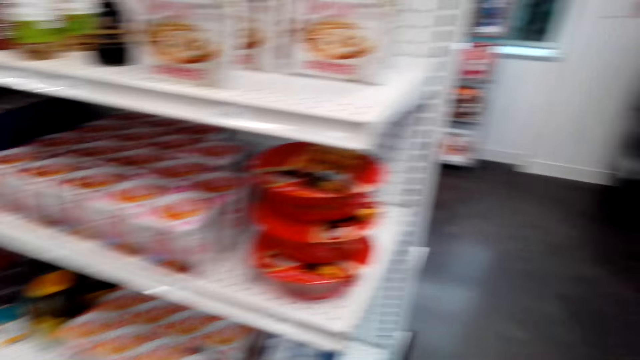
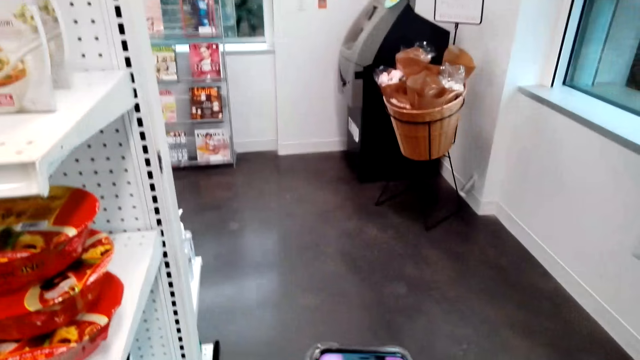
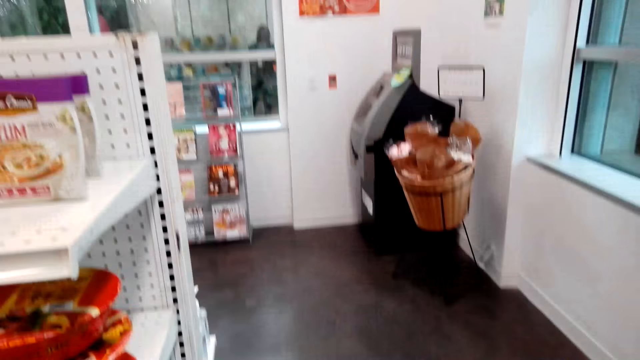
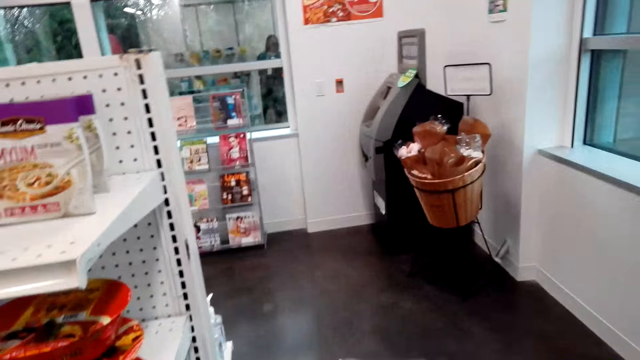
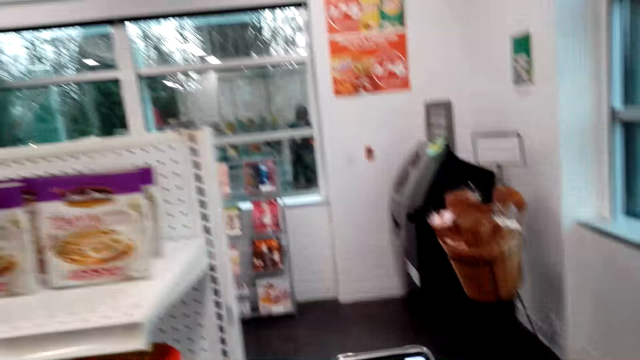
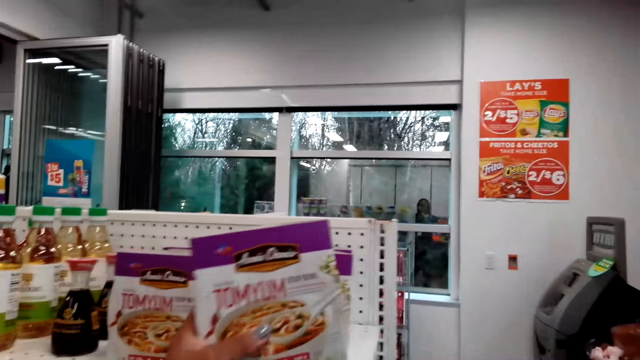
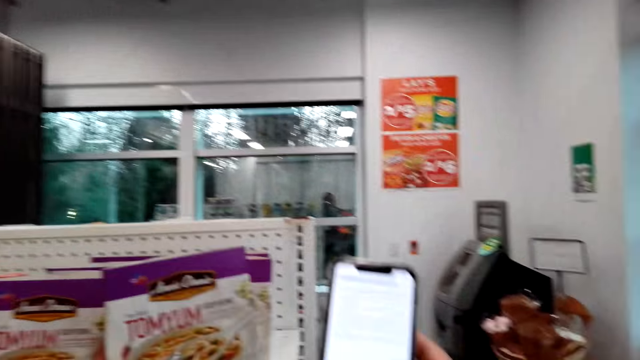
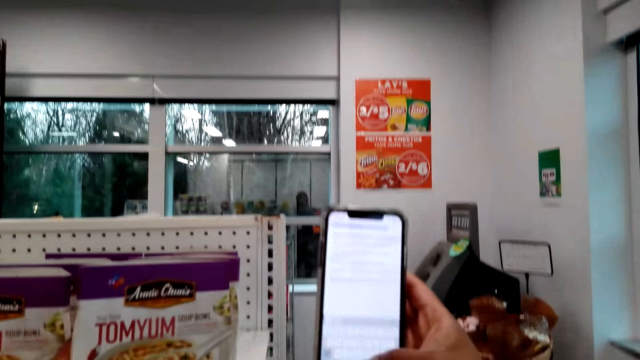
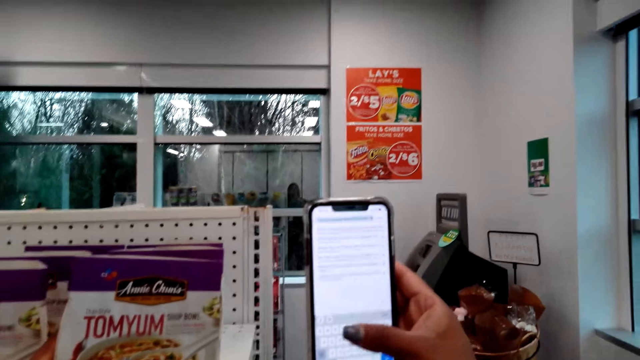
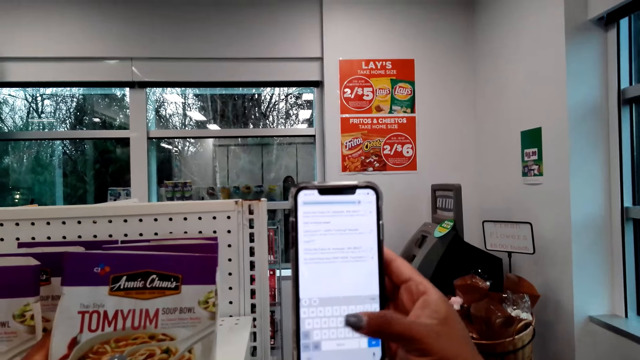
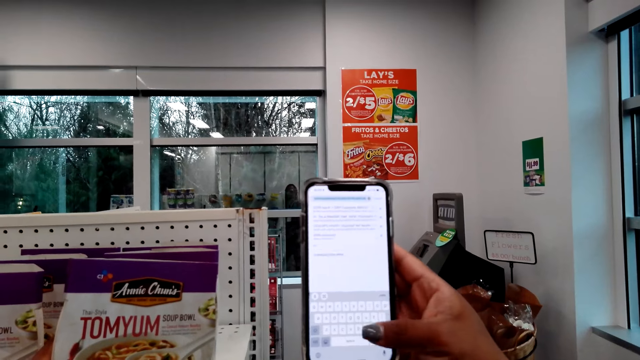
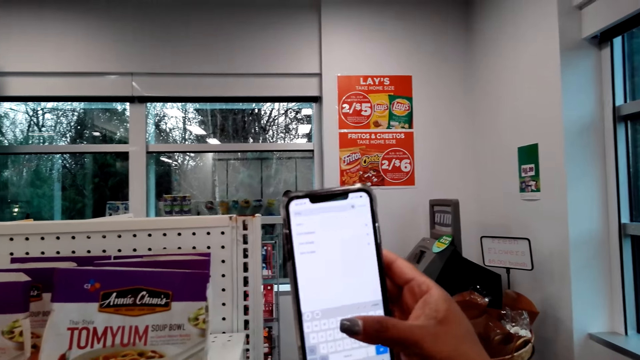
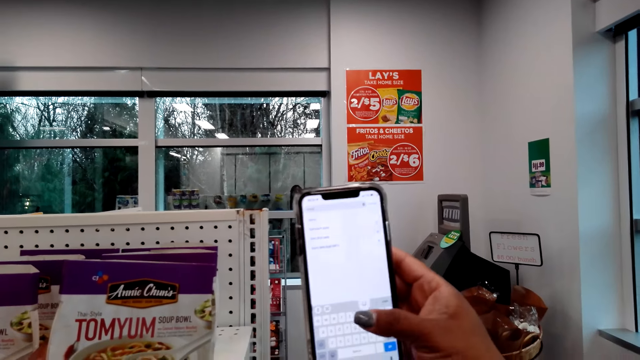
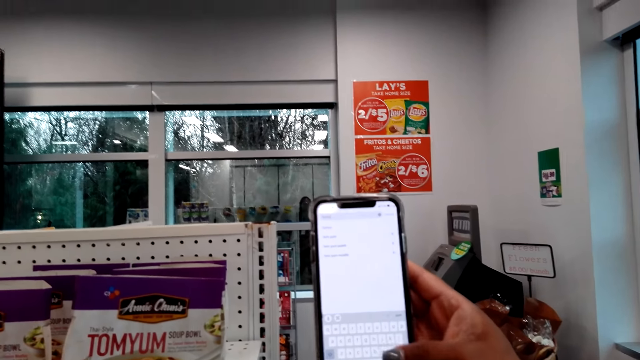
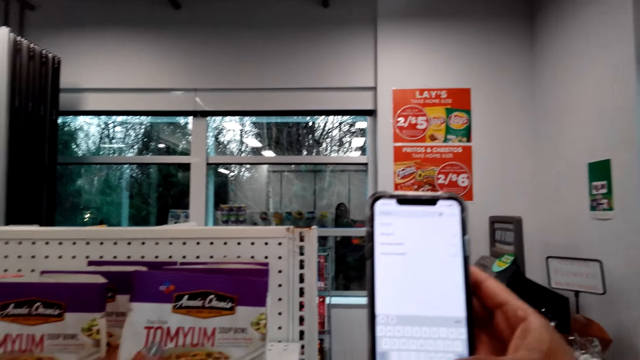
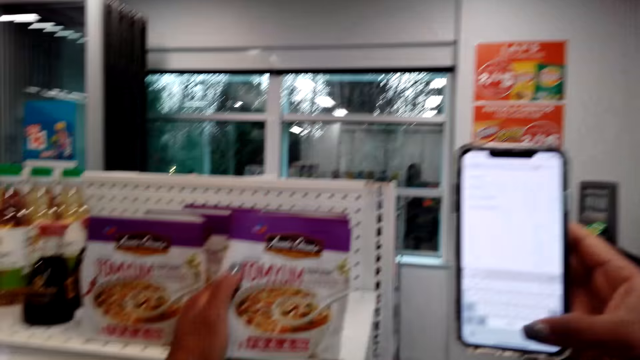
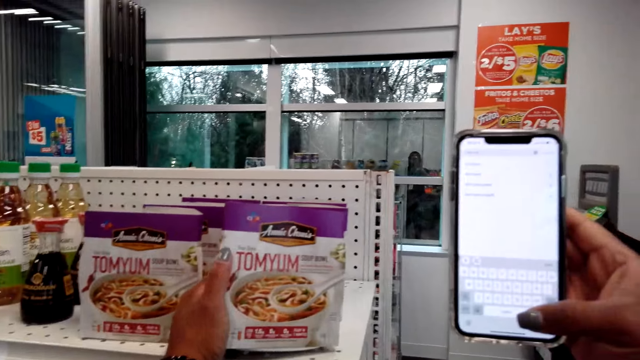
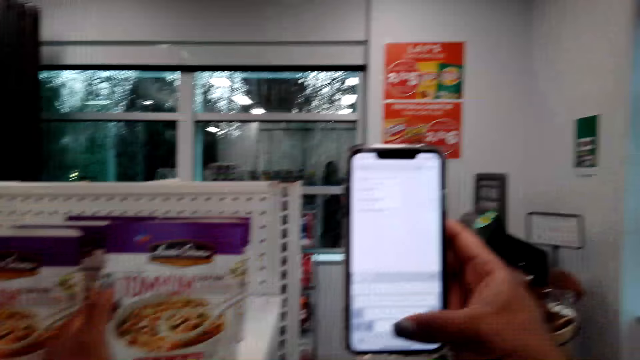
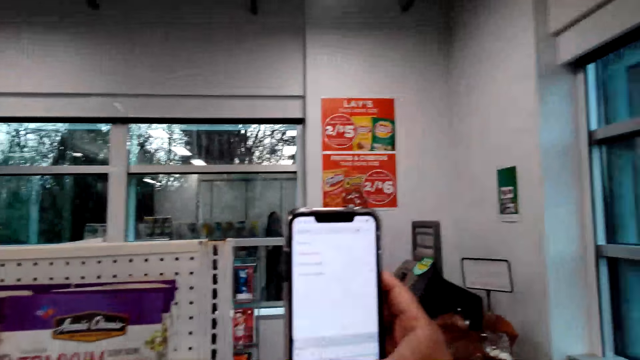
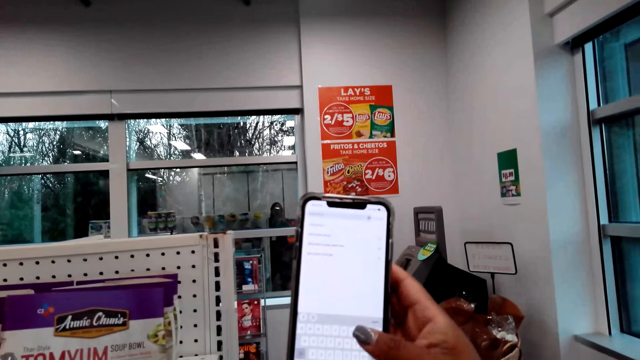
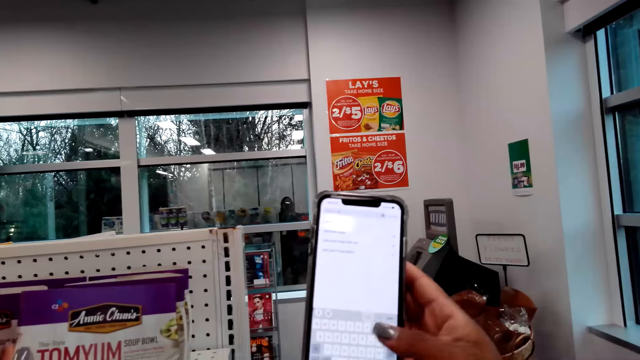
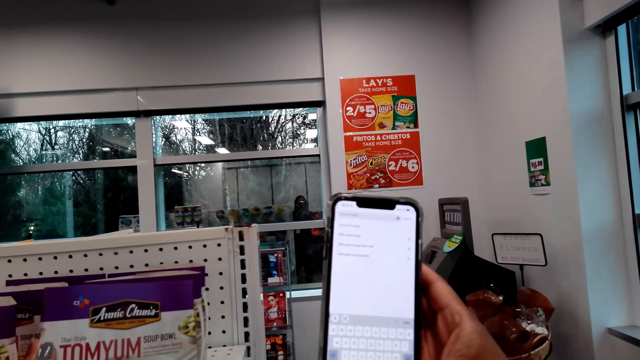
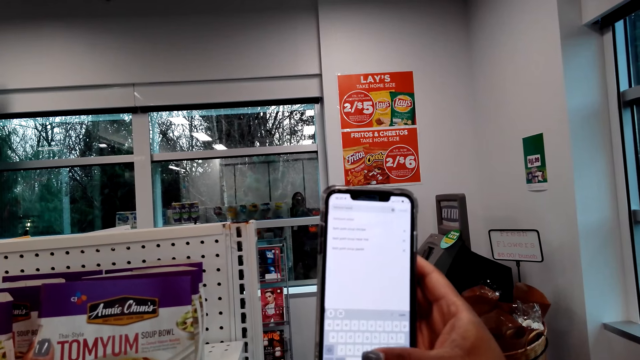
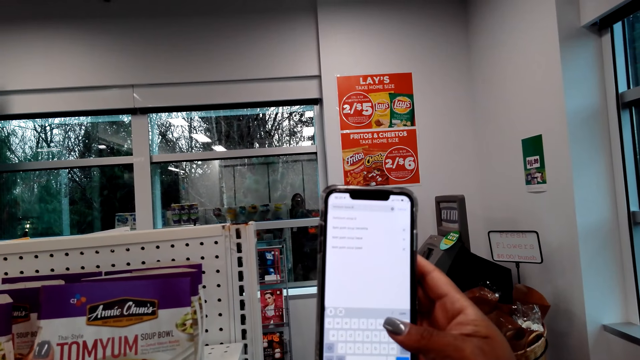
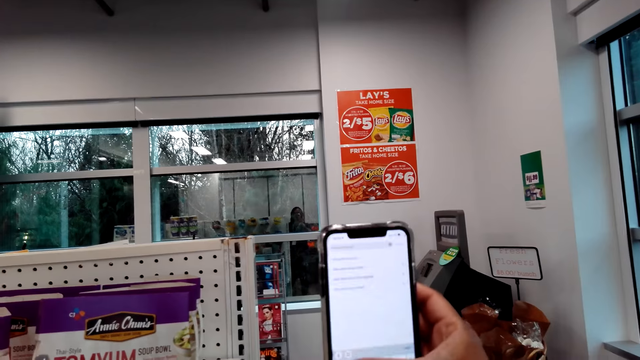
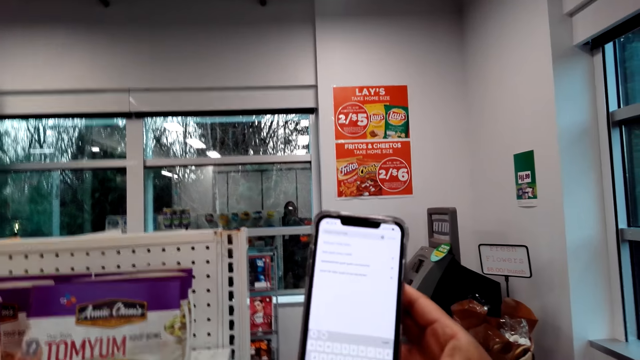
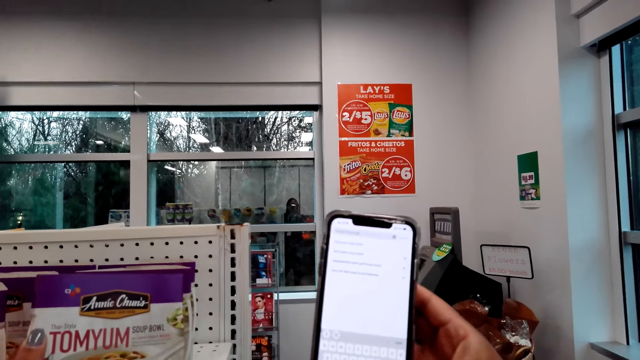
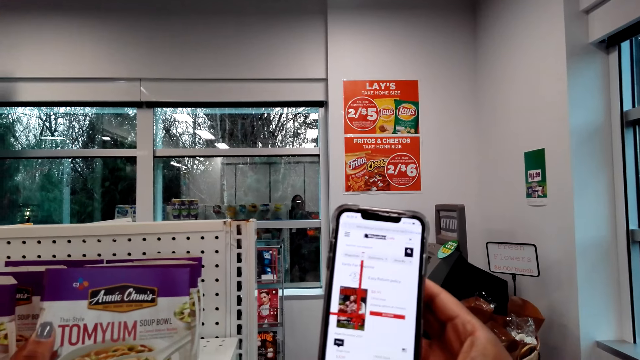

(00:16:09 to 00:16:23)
The camera wearer walks around the store. They put the tomyum on the shelf. They check the phone. They type on the phone. They hold the tomyum. They operate the phone.

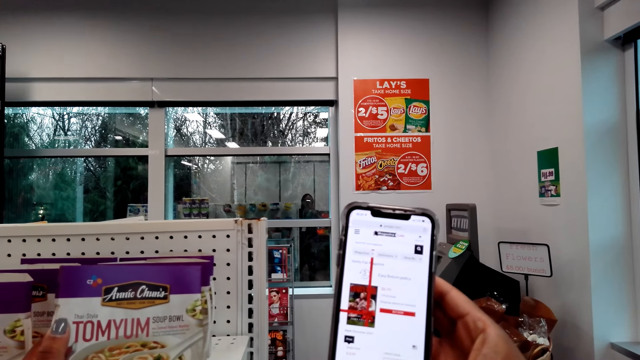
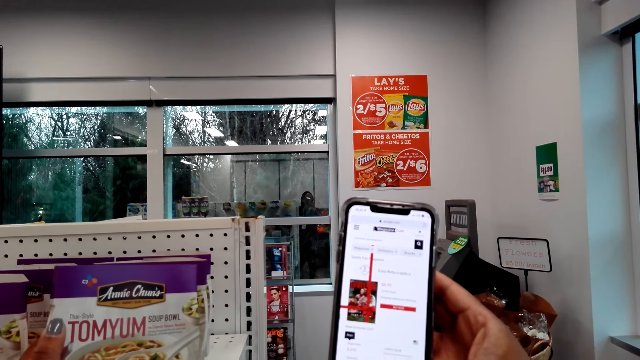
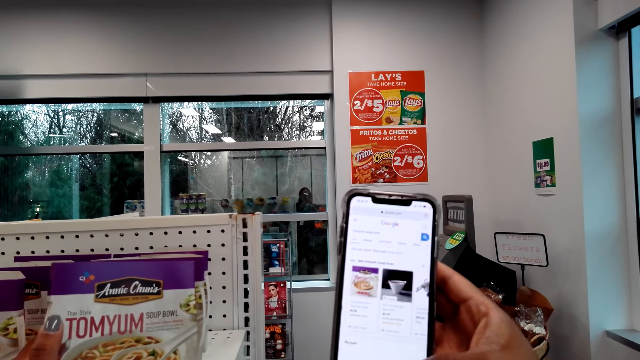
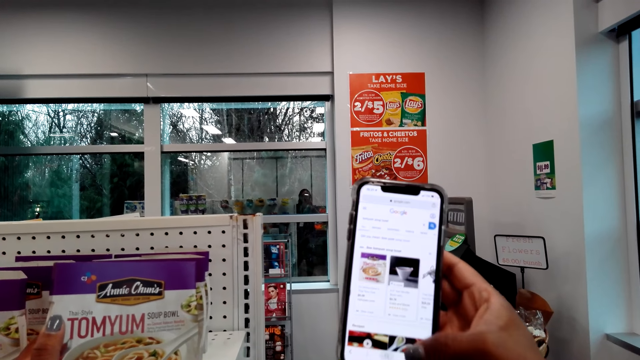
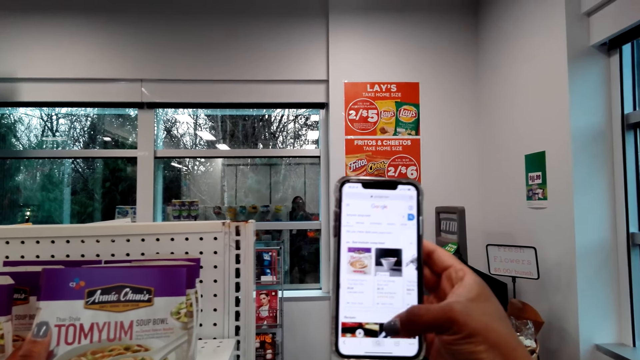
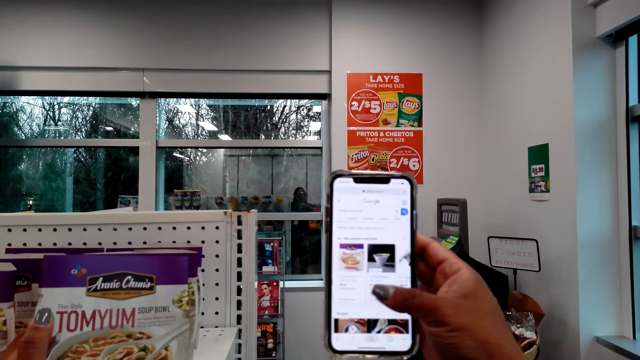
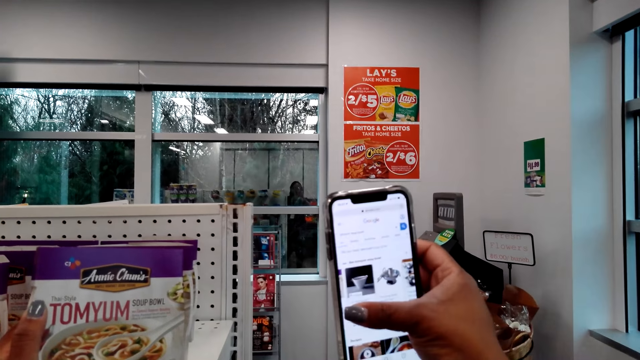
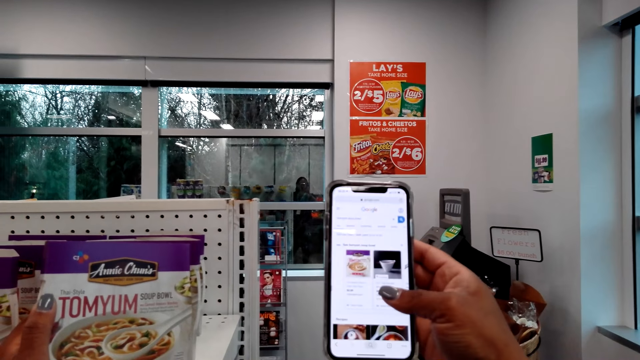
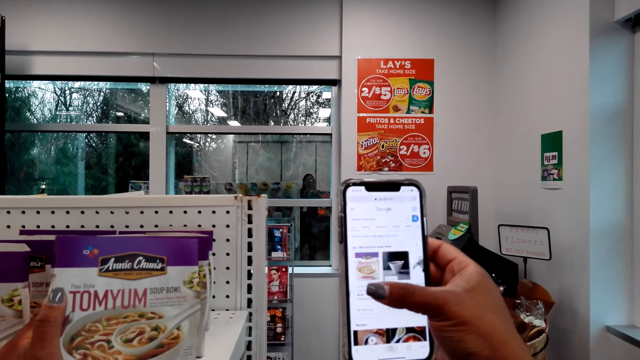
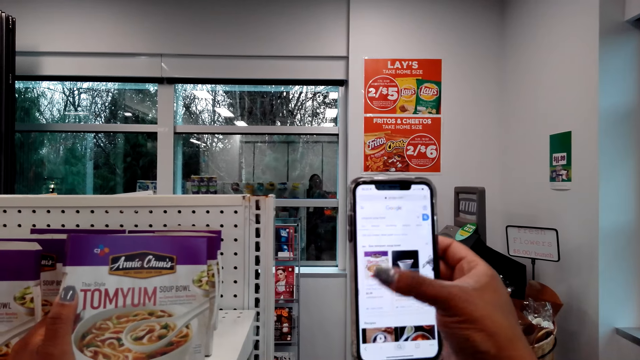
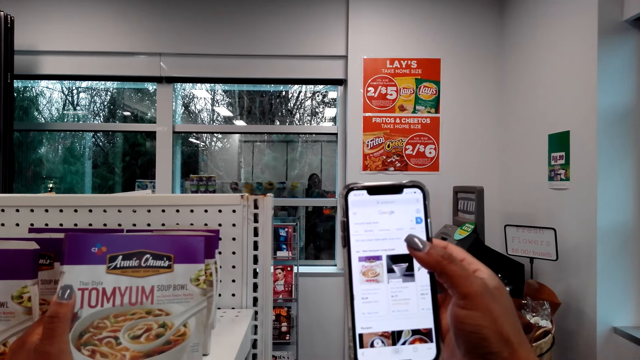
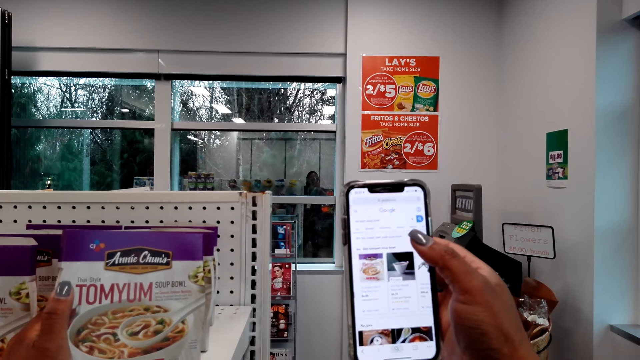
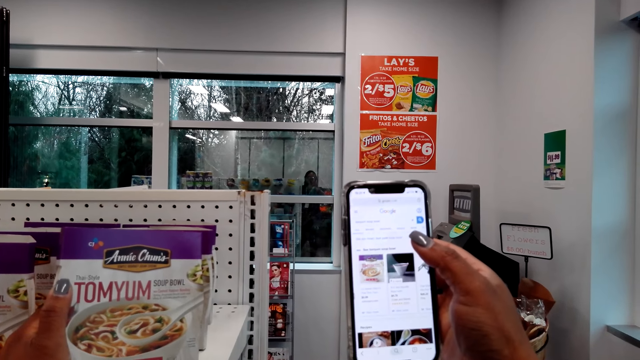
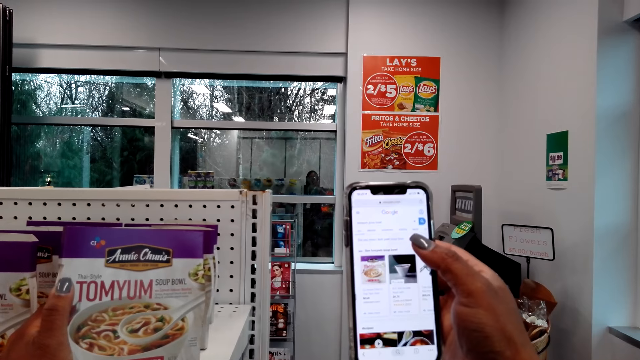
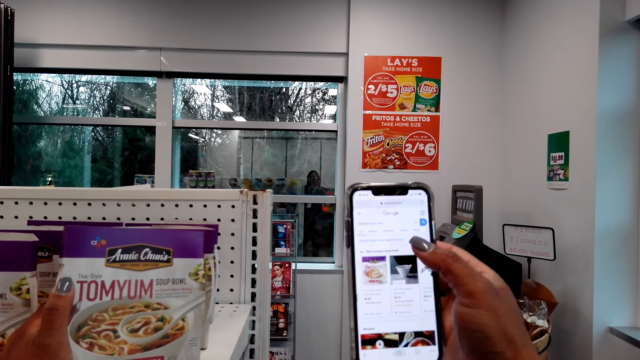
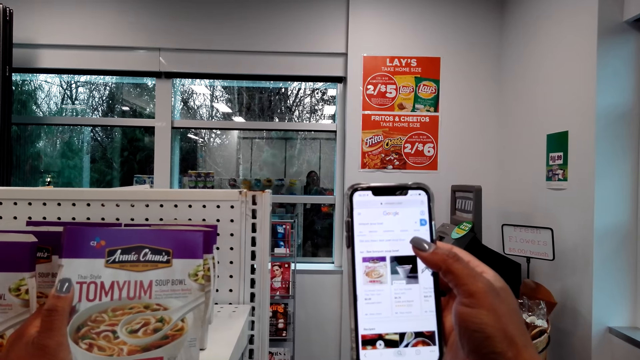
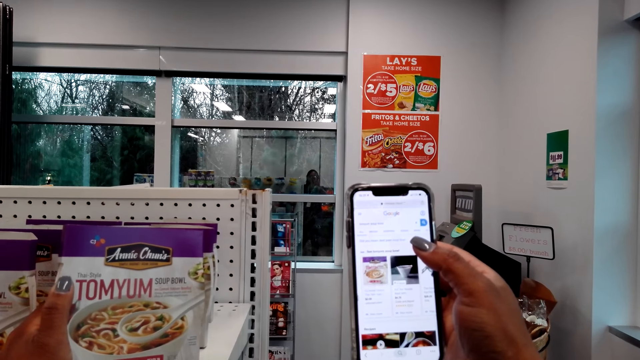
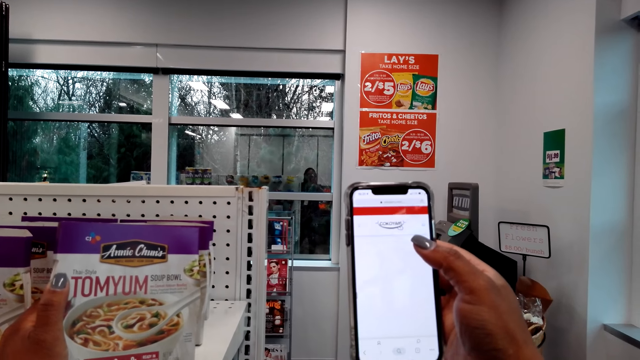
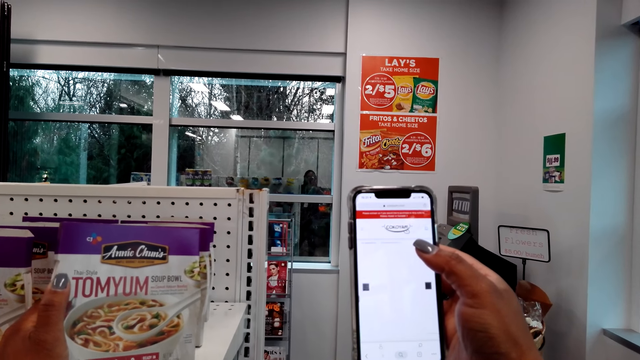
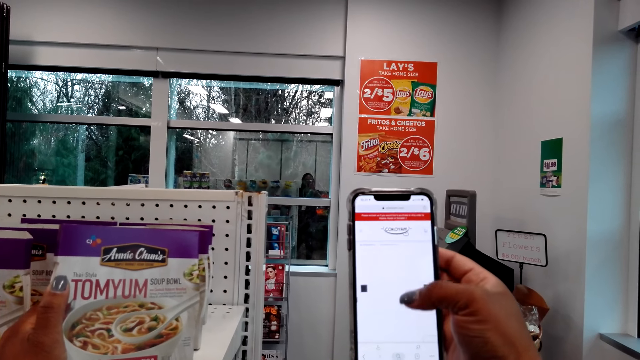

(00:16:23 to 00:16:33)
The camera wearer scrolls the phone.
